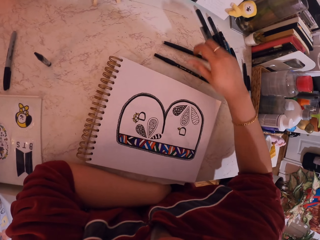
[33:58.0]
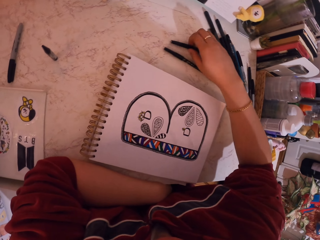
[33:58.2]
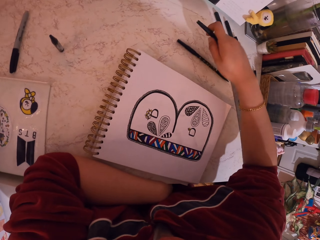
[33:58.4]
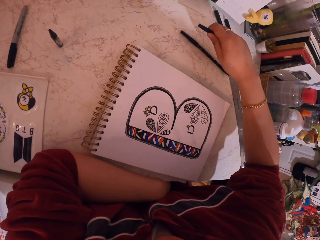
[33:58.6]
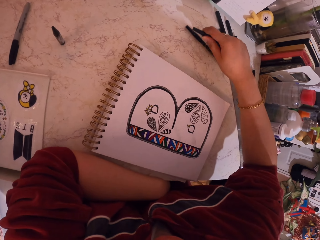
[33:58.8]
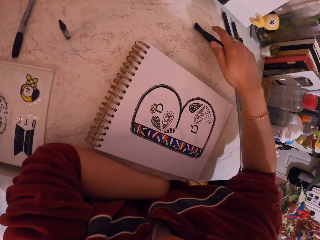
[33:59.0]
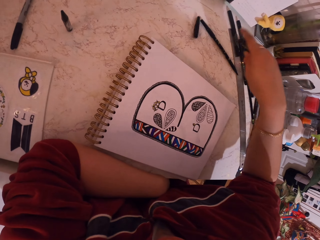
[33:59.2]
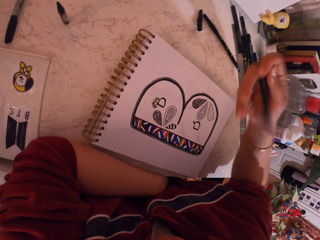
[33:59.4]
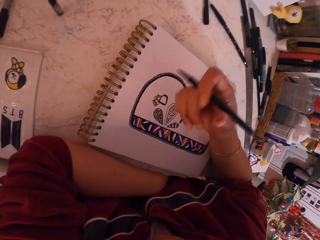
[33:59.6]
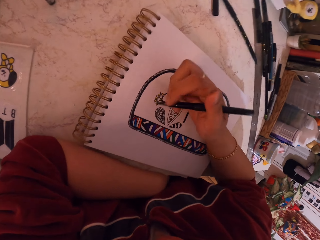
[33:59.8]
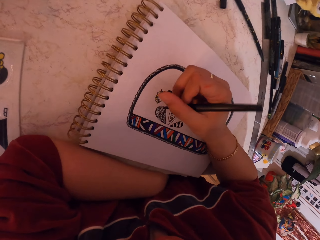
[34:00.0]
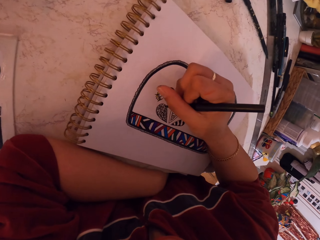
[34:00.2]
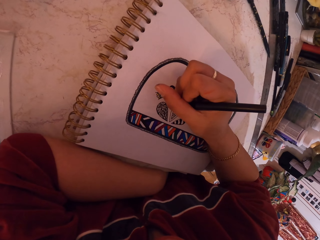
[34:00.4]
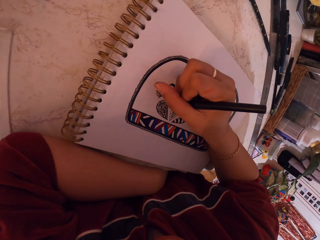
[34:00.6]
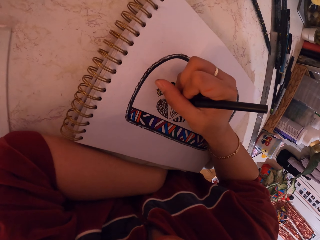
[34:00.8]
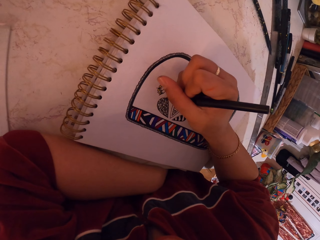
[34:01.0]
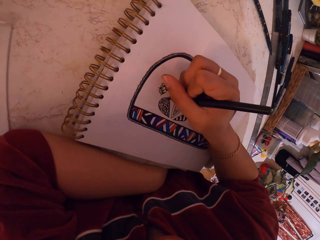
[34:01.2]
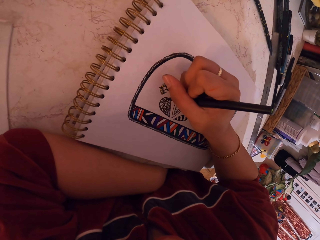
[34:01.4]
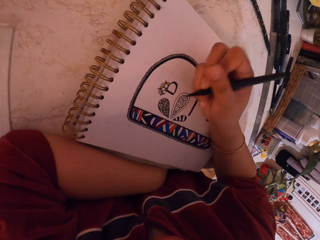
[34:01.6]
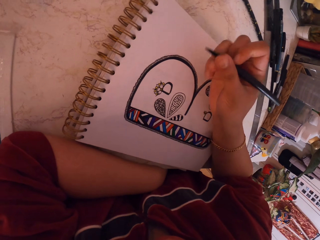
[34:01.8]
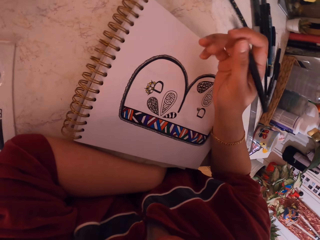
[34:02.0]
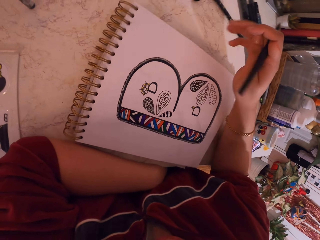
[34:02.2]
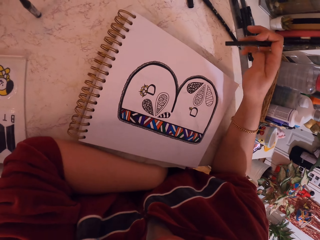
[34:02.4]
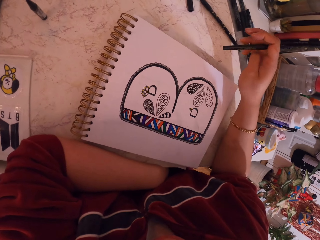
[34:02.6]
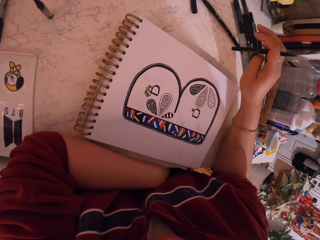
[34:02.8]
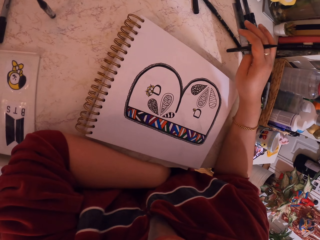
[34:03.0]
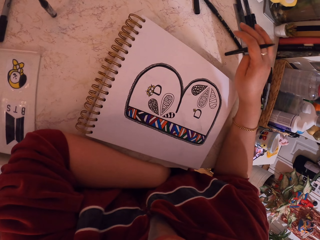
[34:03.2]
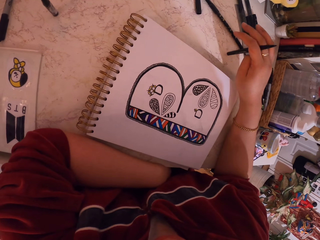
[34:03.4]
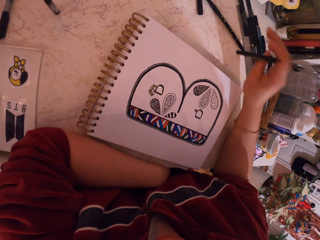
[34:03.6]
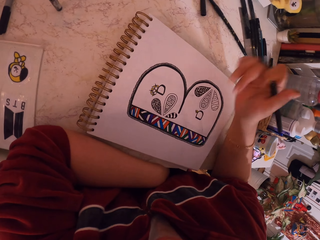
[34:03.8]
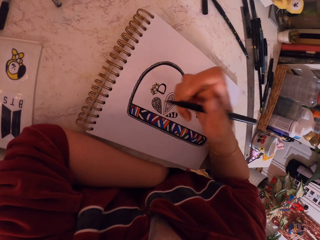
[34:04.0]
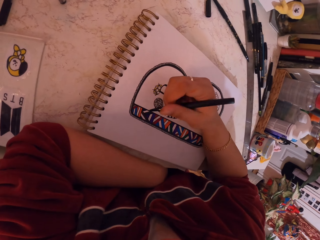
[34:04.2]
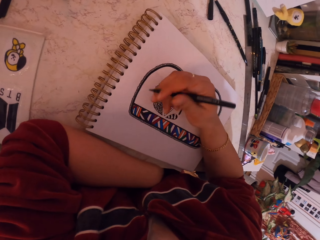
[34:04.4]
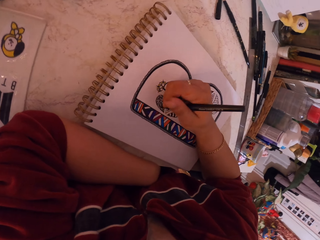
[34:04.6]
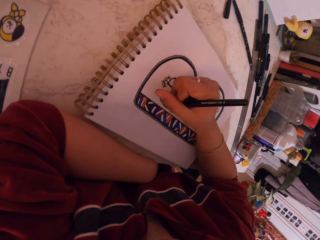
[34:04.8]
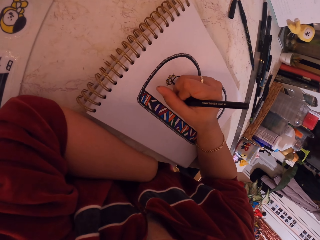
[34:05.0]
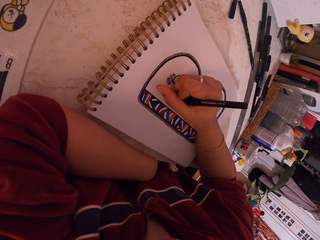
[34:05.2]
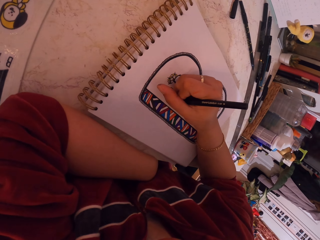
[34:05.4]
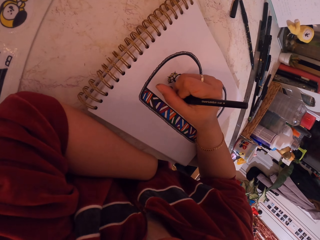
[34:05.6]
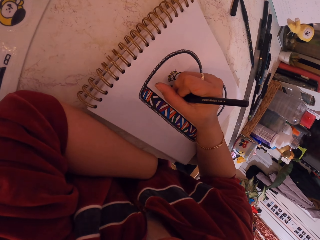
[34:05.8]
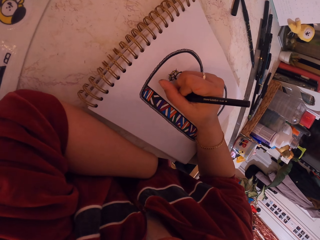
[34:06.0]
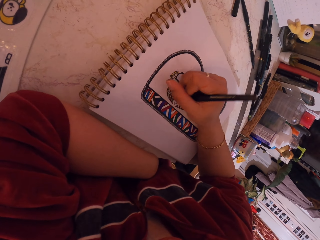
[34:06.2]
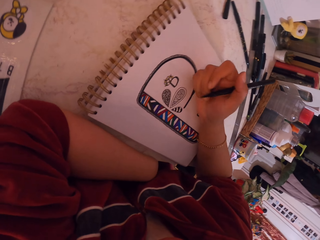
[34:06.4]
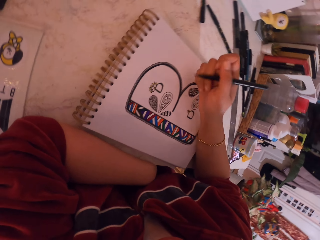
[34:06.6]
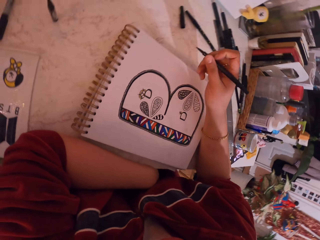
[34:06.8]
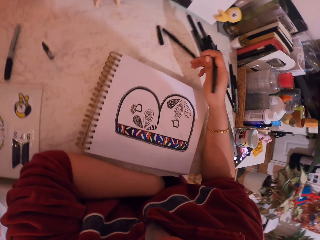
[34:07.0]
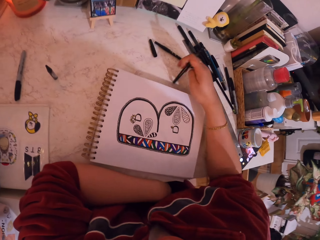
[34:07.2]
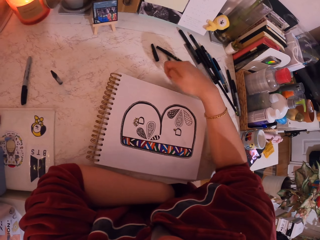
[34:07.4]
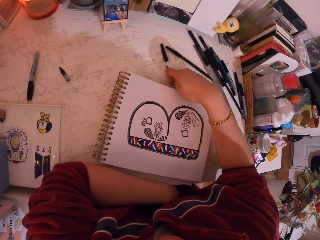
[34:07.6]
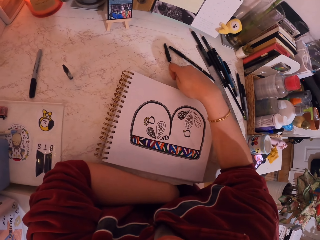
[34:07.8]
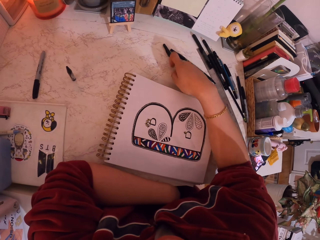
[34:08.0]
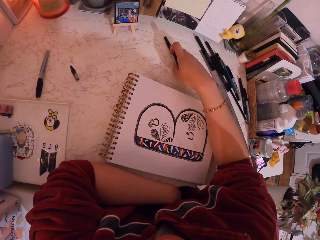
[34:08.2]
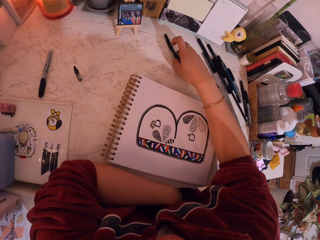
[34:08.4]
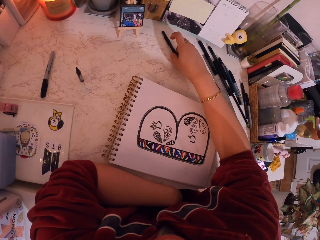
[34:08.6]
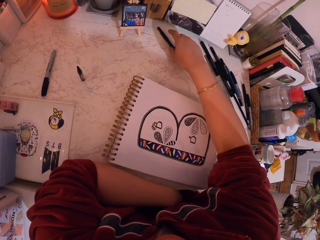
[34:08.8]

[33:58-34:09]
The camera wearer removes the hand from the drawing book. They pick up the pen on the table. They put the lid on the table, and remove the lid from the pen. They move the hand towards the drawing book, and draw on the drawing book with the pen. They hit the pen on the table. They remove the hand from the drawing book. They move the hand towards the drawing book, and draw on the drawing book with the pen. They remove the hand from the drawing book, and close the pen with the lid.

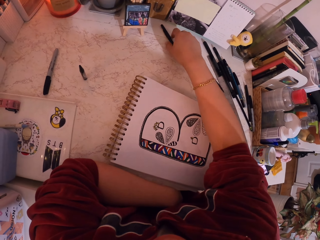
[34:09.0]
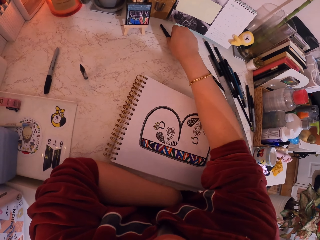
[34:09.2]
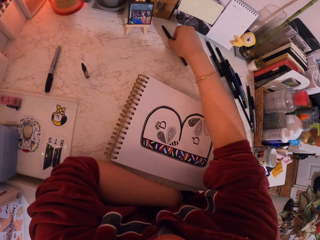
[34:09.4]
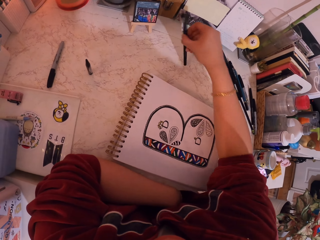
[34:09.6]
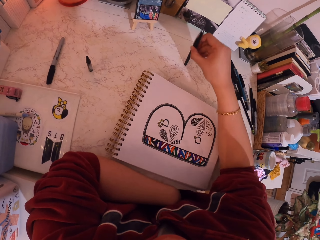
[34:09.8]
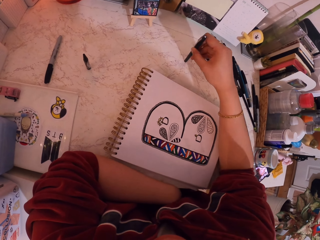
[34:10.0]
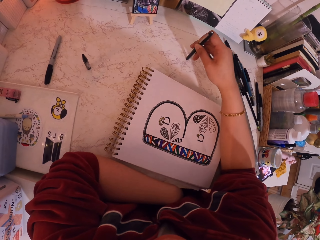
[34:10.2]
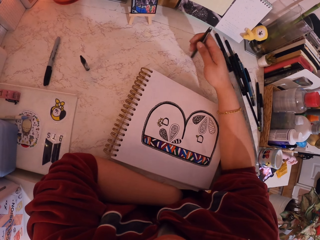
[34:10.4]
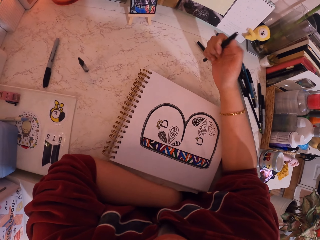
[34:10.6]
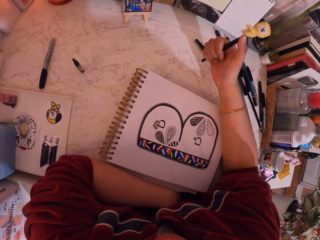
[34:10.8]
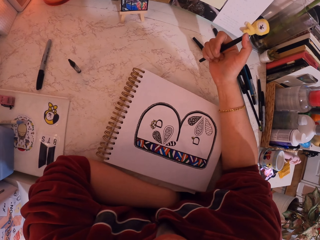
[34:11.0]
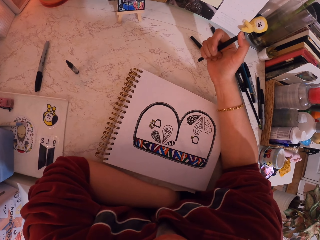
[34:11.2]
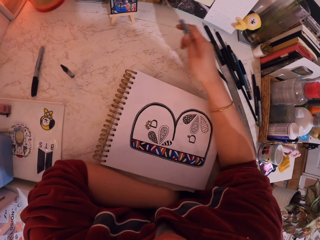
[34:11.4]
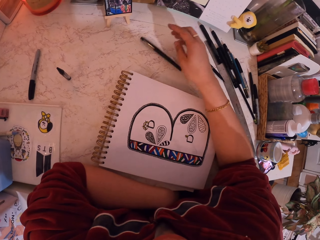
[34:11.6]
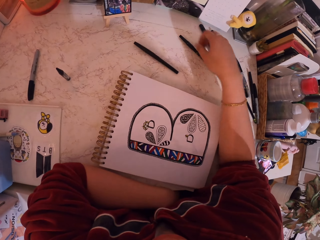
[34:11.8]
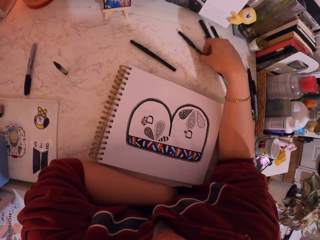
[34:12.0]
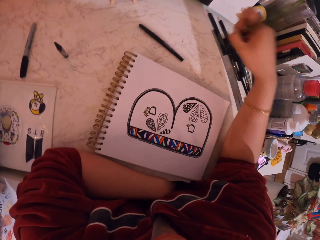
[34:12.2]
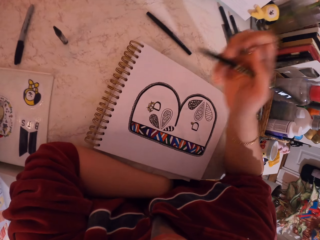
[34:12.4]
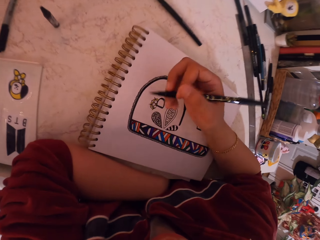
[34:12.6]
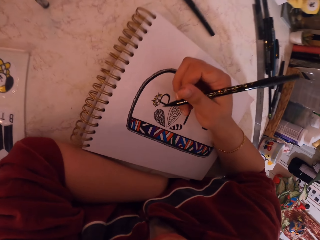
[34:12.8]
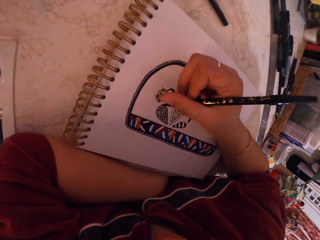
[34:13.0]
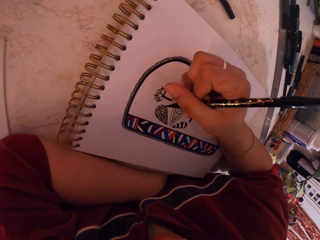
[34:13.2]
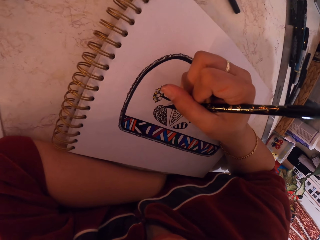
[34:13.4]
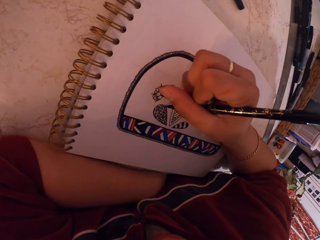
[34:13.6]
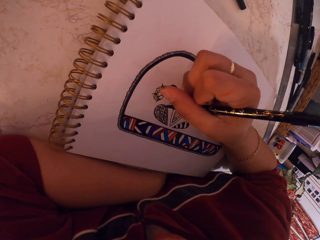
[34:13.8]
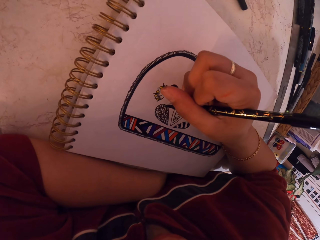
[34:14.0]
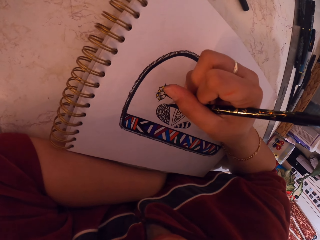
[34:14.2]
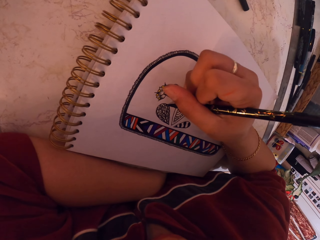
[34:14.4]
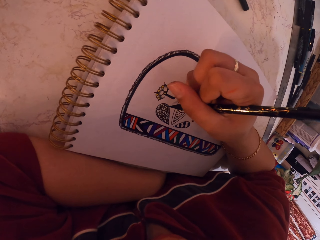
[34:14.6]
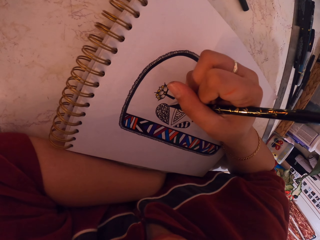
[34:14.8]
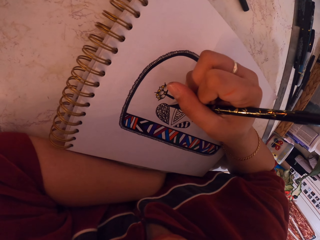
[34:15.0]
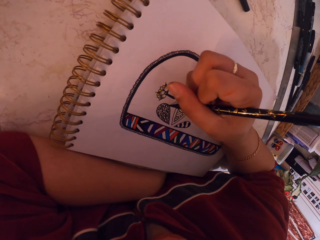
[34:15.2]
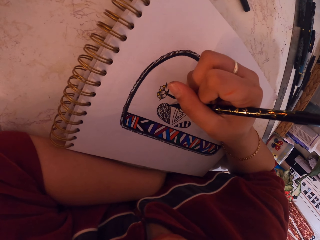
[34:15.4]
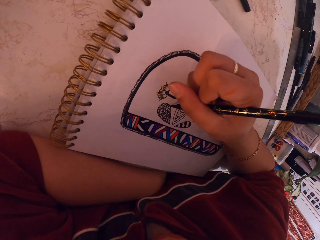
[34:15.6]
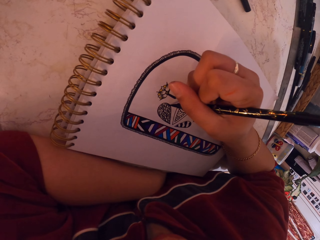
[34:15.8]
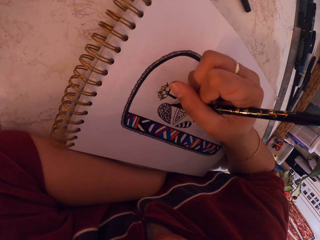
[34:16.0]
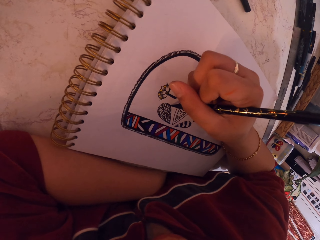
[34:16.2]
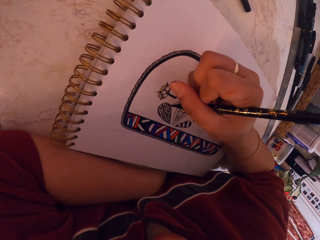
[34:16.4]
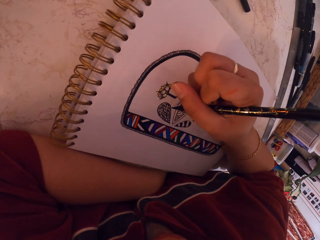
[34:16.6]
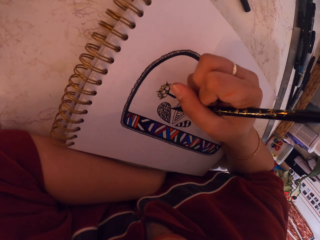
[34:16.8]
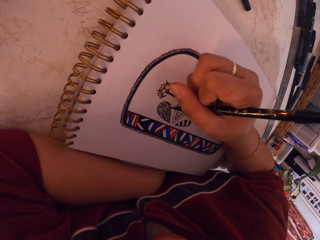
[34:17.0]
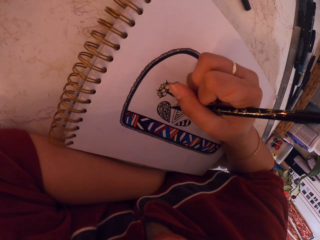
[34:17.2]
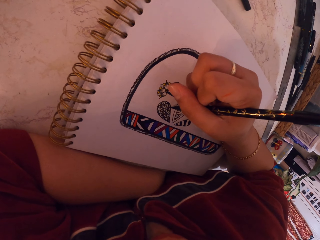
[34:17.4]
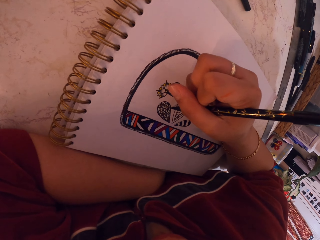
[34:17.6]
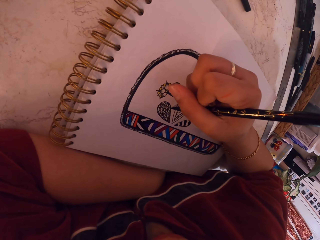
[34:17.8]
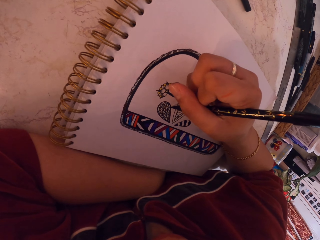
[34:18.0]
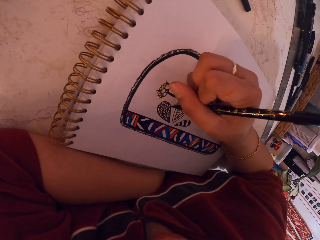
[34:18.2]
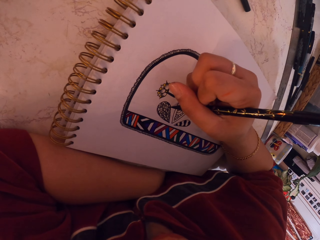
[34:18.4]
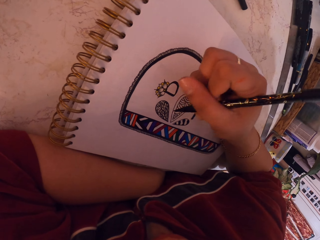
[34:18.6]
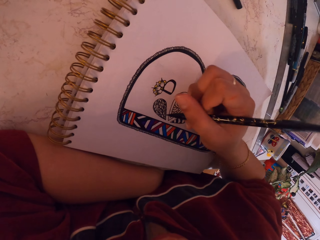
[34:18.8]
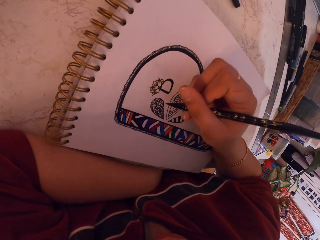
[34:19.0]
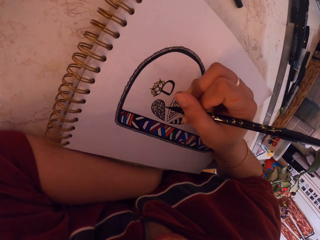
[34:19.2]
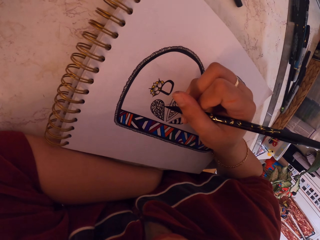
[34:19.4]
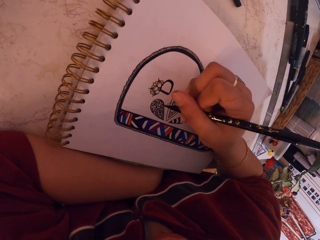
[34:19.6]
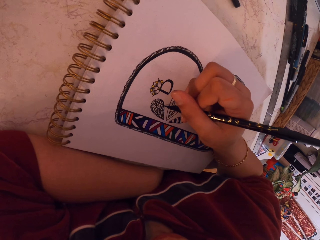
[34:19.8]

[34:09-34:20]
The camera wearer picks up the pen from the table. They push the lid. They hold the pen. They put the pen on the table. They pick up the pen from the table. They remove the hand from the drawing book. They draw on the drawing book with the pen.
